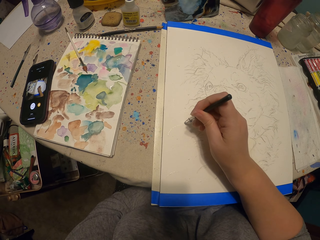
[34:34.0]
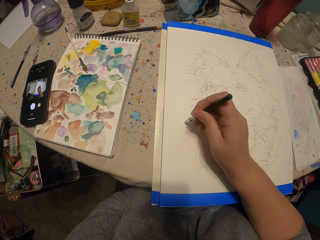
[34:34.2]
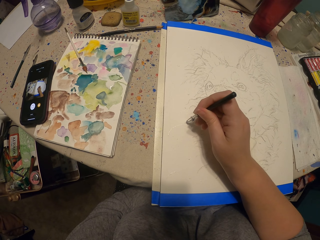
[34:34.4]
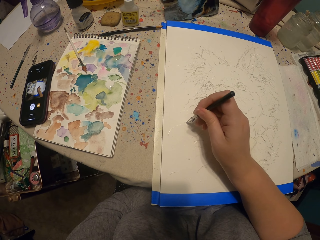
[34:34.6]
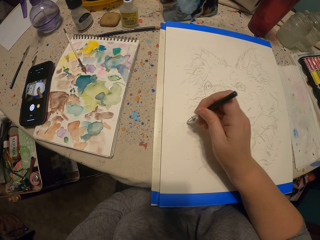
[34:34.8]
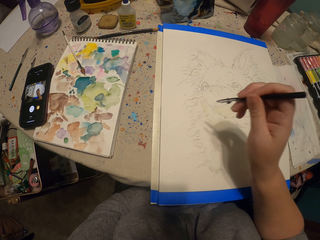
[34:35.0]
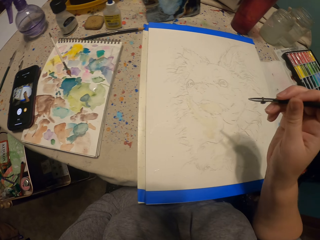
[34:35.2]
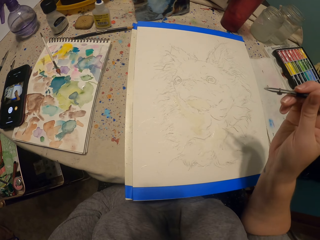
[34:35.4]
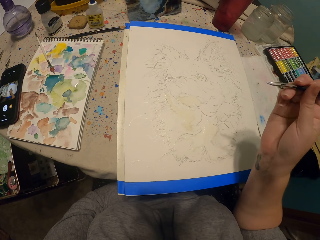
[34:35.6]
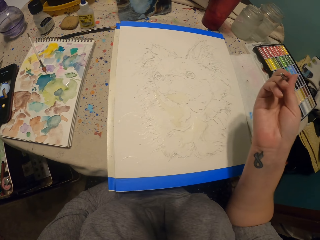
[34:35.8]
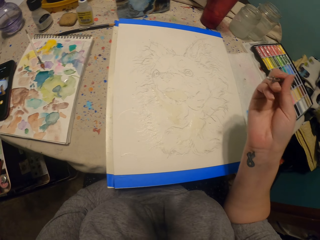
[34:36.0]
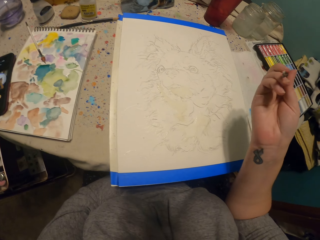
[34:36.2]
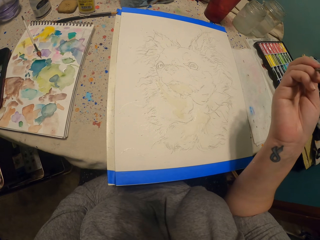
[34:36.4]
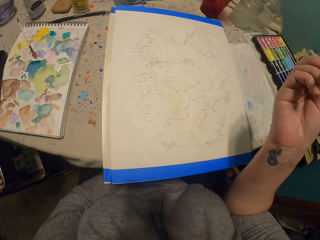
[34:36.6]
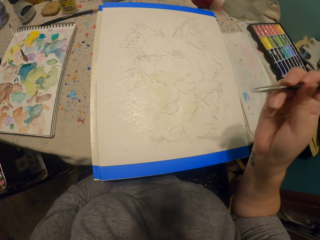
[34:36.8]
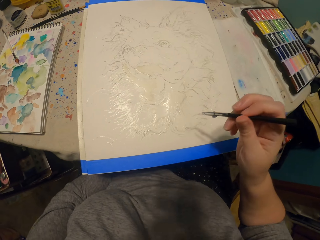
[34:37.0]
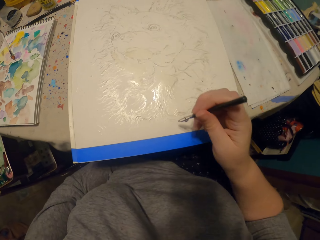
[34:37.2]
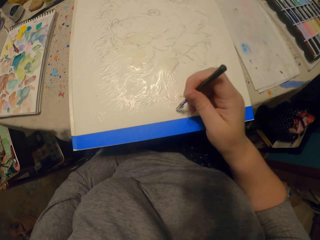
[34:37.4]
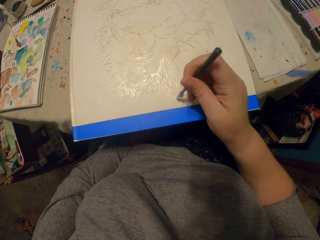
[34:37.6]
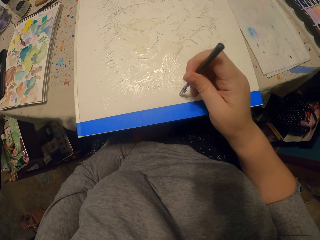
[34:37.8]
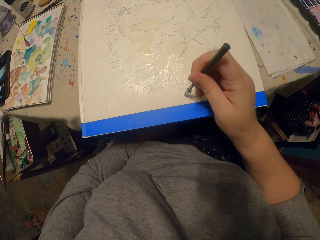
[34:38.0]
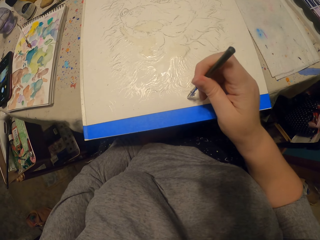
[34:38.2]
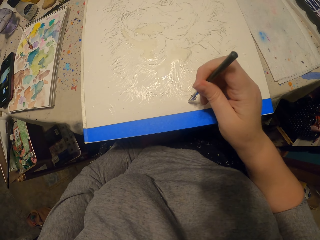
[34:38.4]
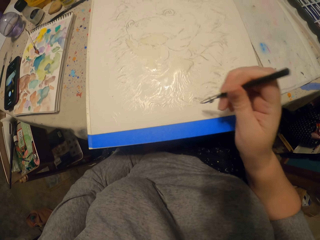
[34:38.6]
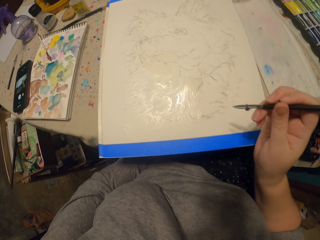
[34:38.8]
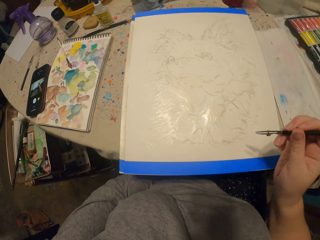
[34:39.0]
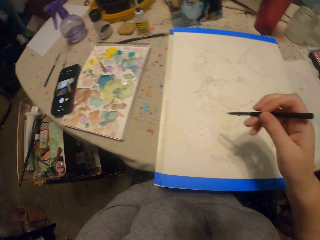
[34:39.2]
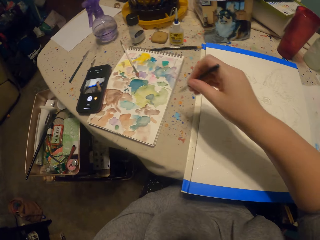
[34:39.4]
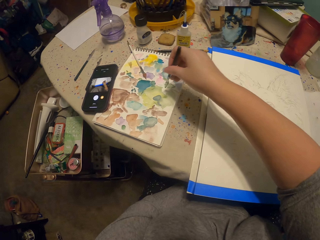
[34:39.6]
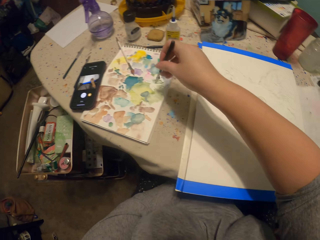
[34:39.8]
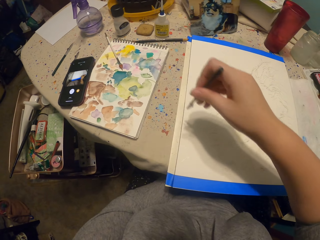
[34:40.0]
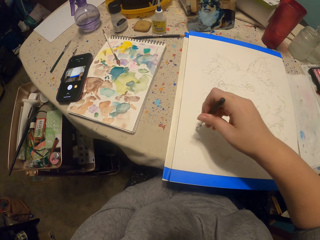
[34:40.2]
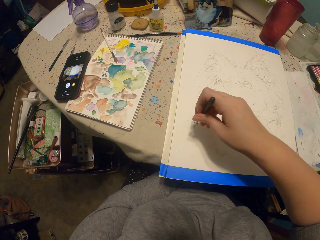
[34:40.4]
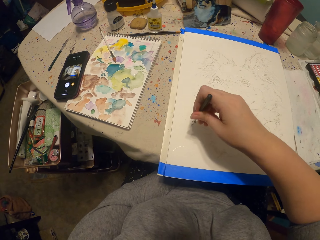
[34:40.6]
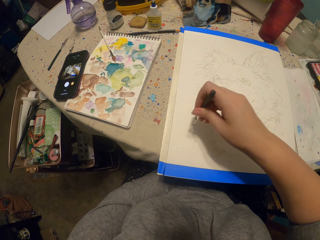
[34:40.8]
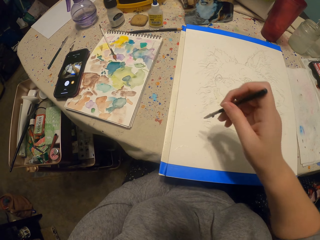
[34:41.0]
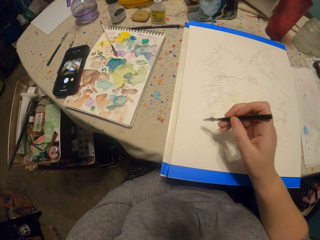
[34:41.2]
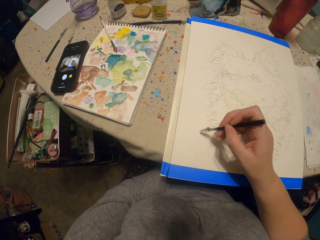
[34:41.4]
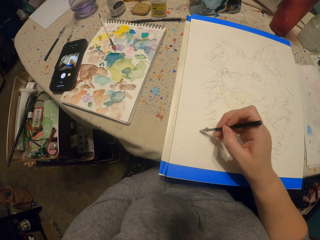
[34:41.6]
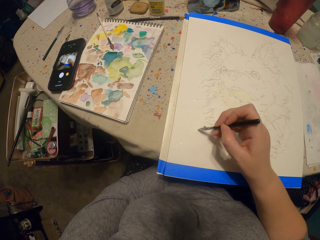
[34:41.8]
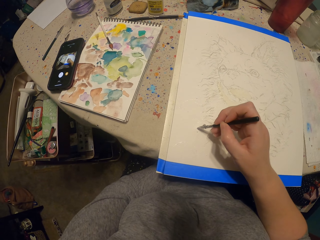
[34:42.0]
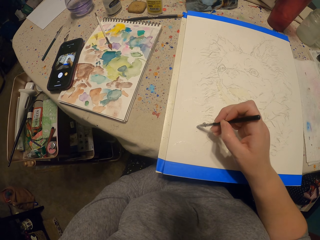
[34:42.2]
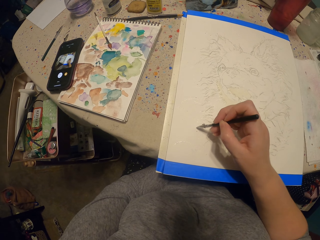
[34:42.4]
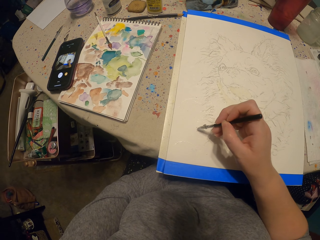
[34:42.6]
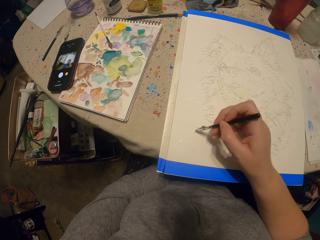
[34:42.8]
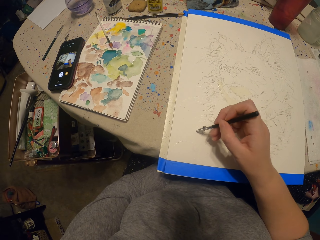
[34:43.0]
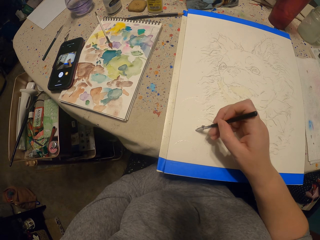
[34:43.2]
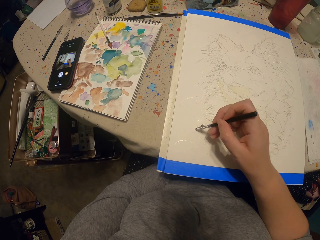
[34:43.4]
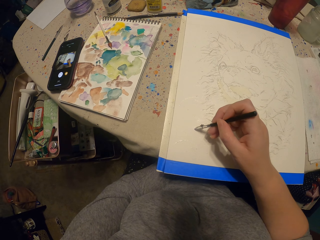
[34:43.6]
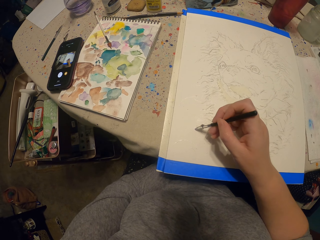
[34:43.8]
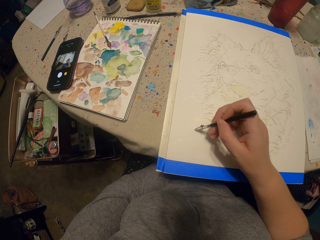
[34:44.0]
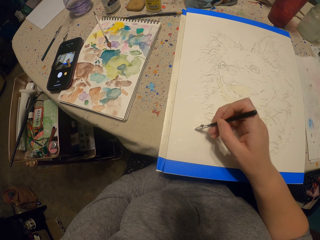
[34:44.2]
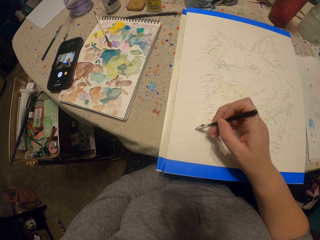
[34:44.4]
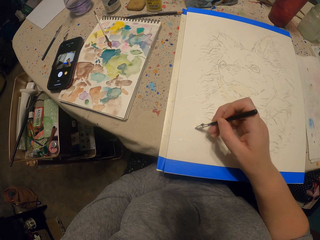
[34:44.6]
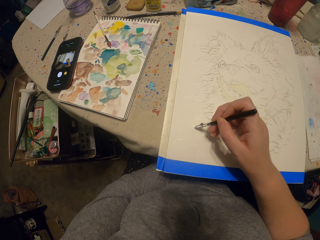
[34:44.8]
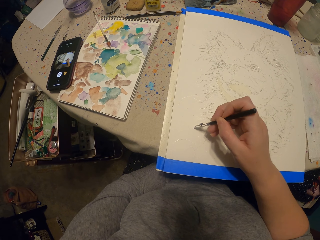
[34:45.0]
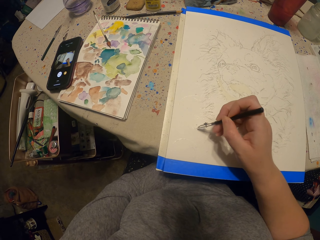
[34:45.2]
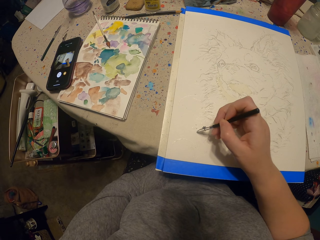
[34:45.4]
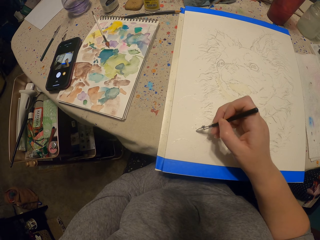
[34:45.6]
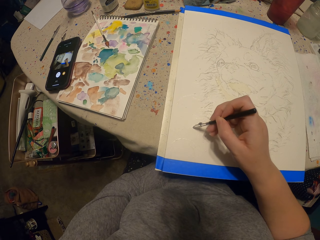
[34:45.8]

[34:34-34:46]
The camera wearer paints a picture. They put the pen on a paint. They paint the picture.

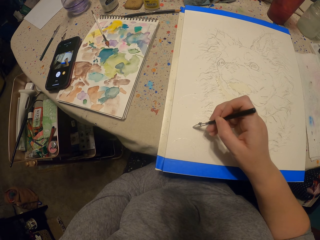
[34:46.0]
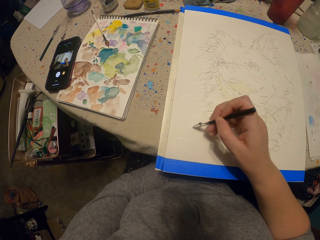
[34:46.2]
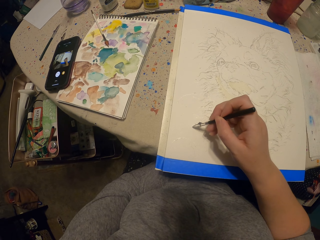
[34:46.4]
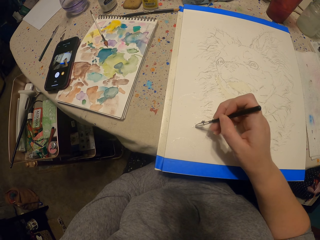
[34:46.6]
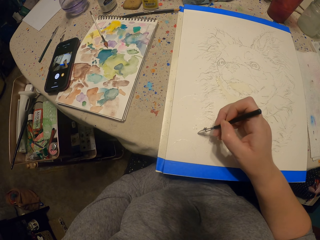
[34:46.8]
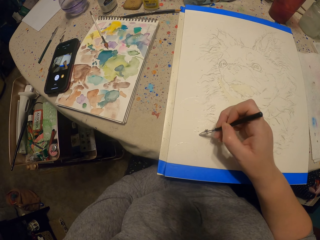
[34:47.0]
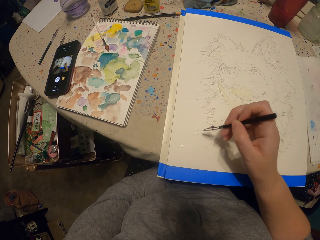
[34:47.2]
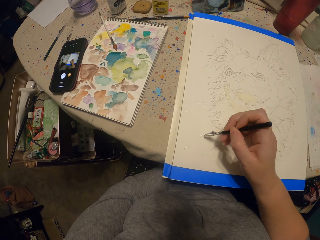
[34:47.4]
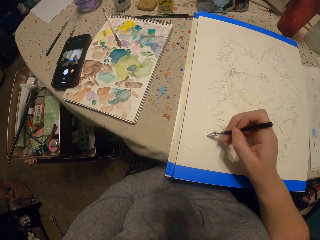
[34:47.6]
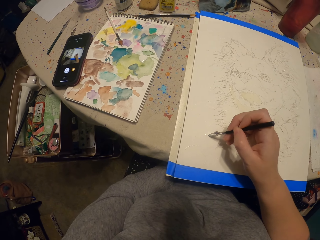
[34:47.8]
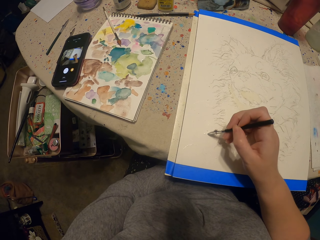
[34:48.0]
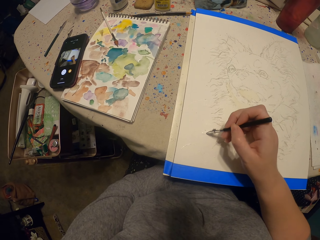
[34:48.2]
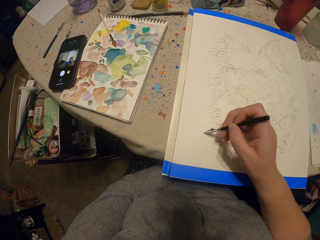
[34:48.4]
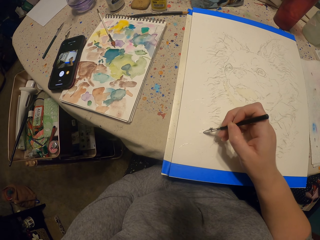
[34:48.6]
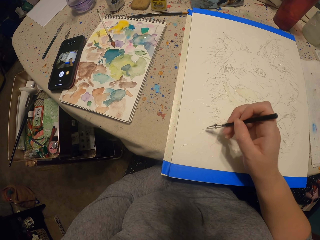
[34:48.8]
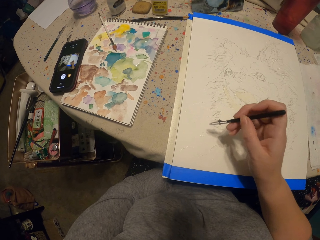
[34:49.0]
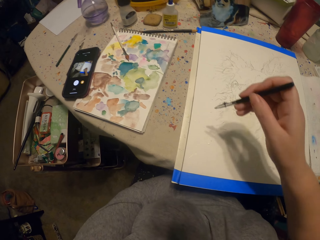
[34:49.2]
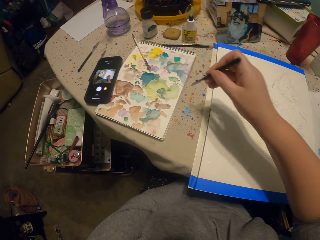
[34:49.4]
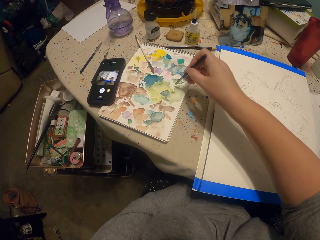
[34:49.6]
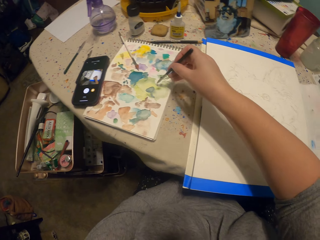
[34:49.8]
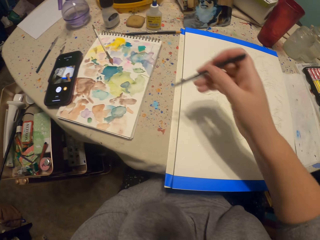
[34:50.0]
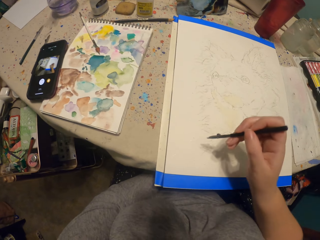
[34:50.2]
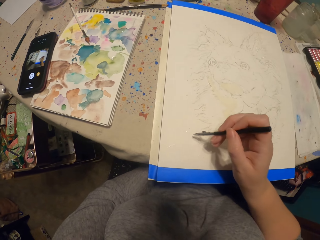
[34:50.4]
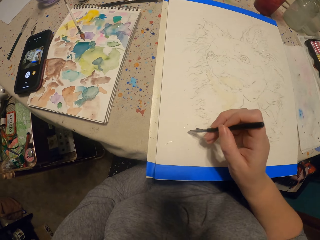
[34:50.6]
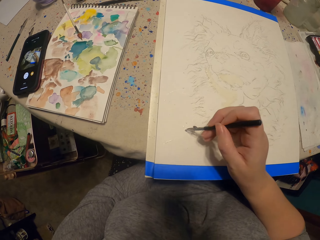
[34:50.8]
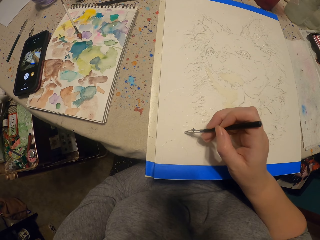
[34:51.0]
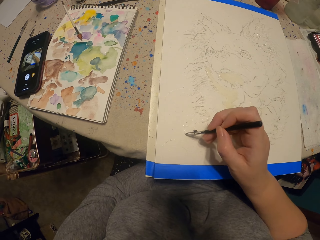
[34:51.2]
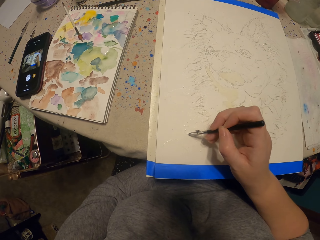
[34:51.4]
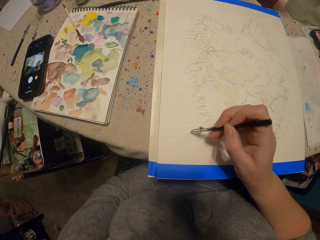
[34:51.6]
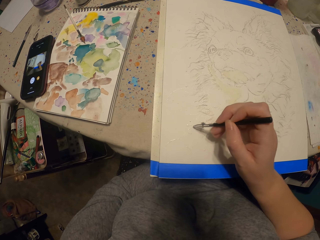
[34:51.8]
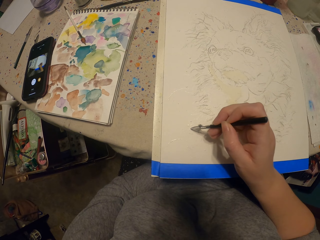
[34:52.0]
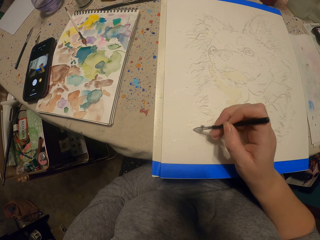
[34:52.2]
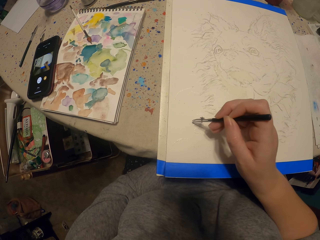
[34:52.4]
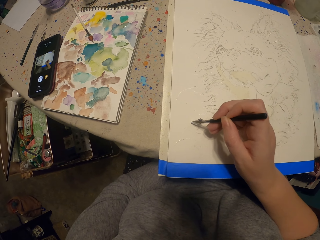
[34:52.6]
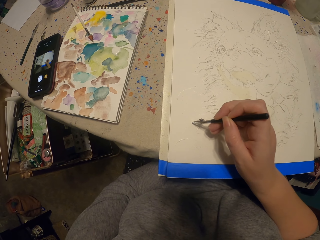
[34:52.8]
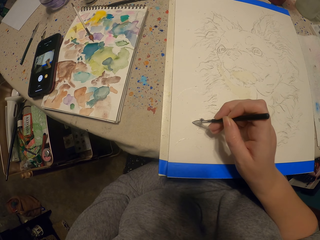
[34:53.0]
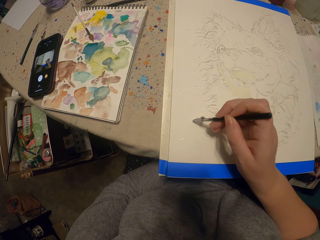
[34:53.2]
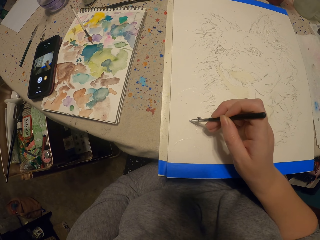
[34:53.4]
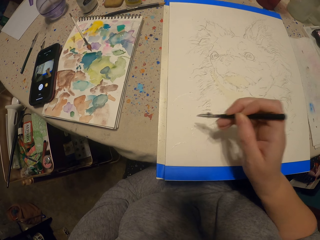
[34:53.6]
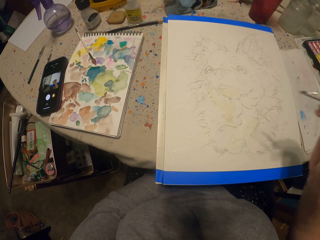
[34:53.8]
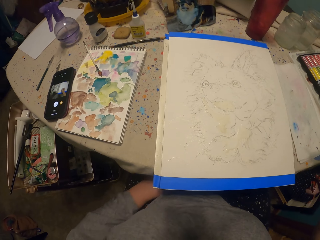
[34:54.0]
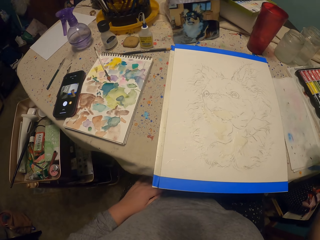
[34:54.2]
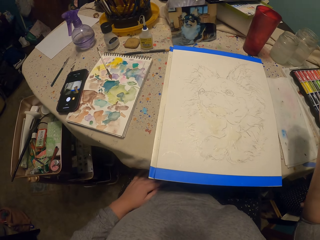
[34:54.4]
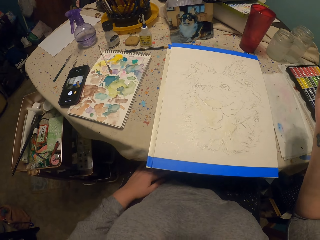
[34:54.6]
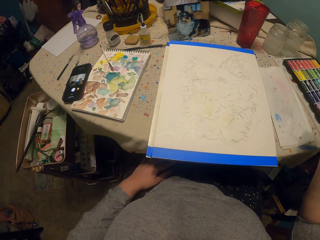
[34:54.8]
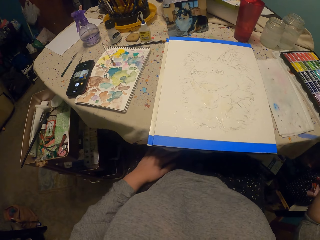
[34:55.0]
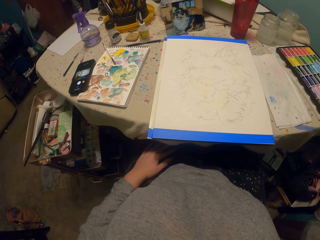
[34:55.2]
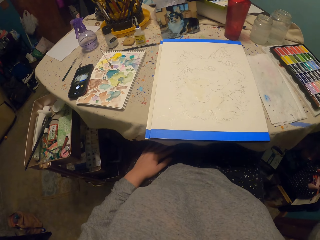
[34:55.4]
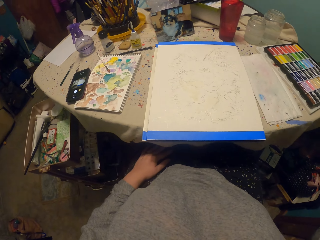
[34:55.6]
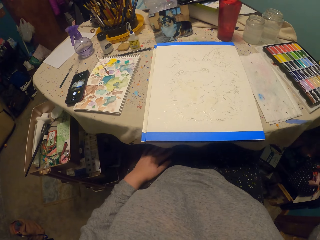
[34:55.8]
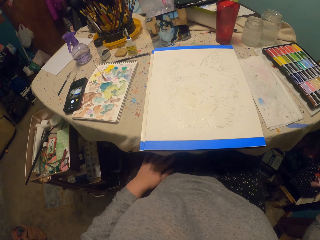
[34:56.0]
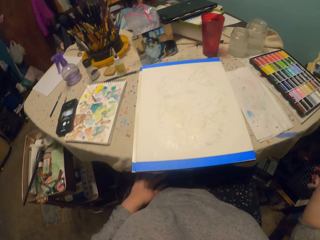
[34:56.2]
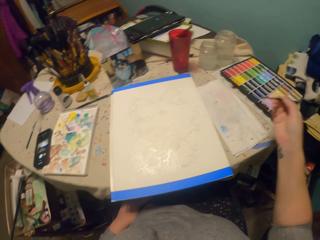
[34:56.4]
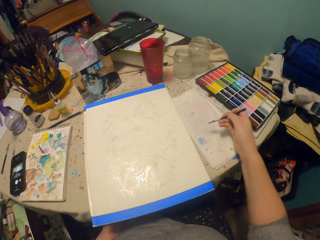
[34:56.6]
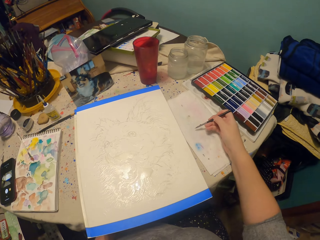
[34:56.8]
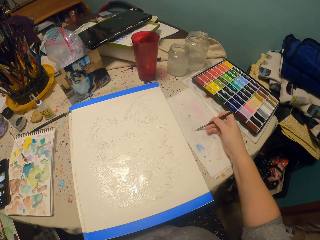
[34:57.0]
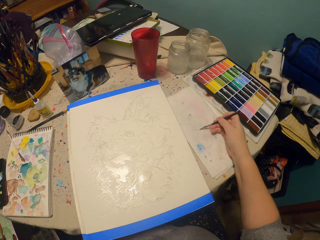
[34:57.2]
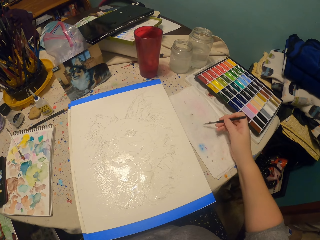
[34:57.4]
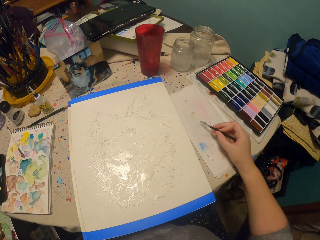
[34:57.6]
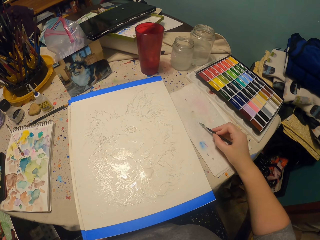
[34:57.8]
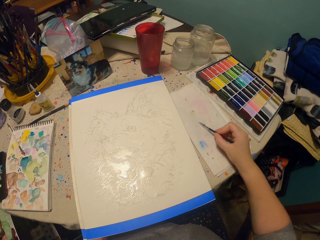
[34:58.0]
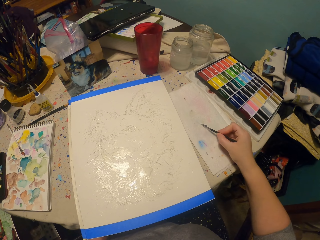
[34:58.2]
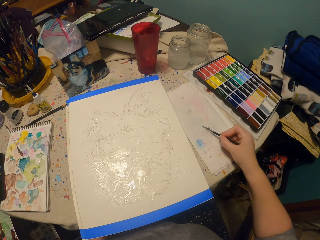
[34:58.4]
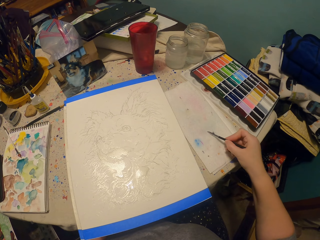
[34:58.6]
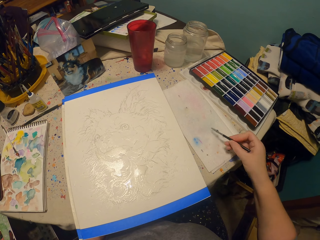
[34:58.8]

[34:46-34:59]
The camera wearer puts the pen on the paint. They scoop paint. They paint the picture. They stop painting. They draw on another paper and wipe the brush.
